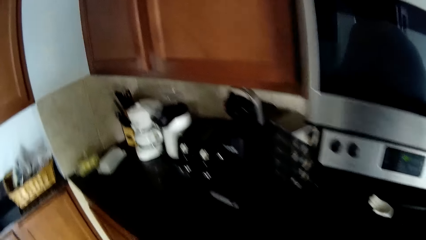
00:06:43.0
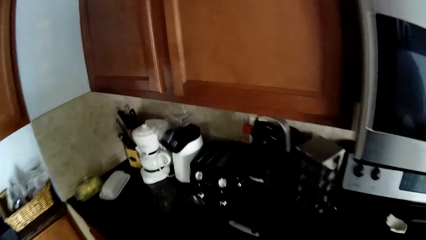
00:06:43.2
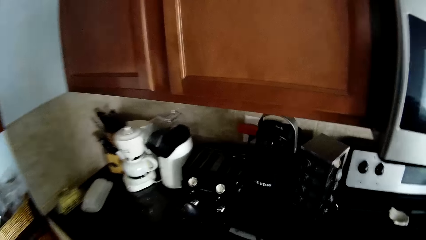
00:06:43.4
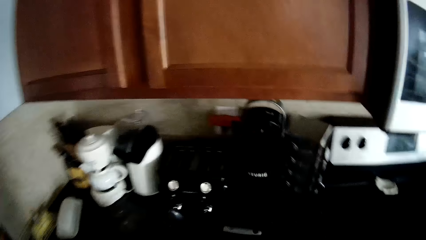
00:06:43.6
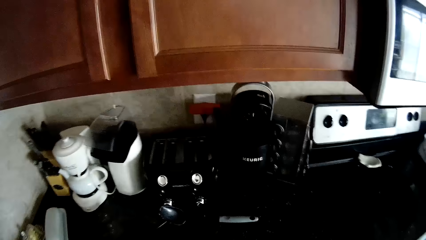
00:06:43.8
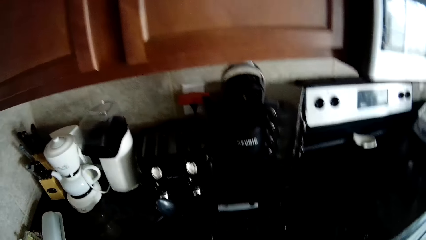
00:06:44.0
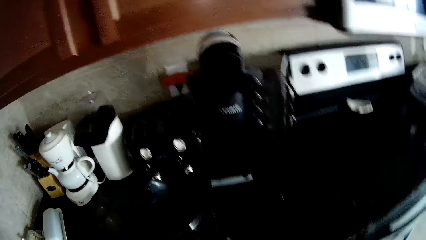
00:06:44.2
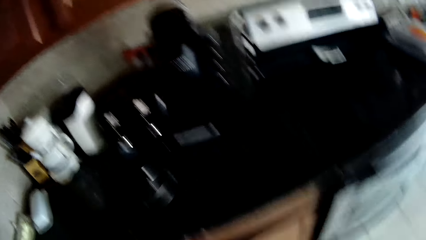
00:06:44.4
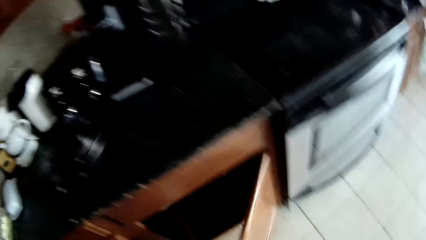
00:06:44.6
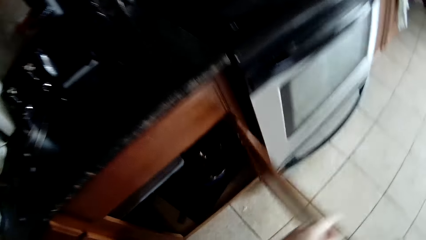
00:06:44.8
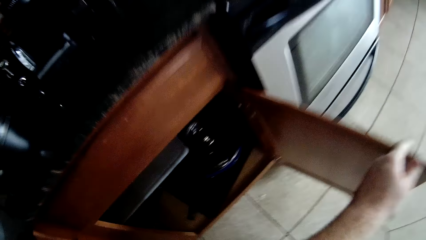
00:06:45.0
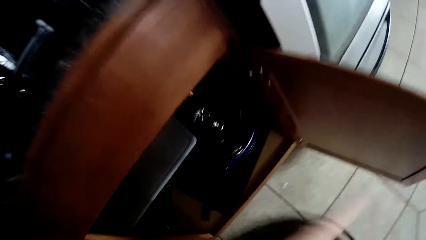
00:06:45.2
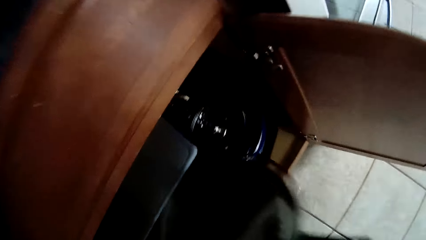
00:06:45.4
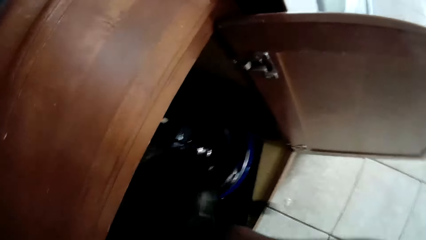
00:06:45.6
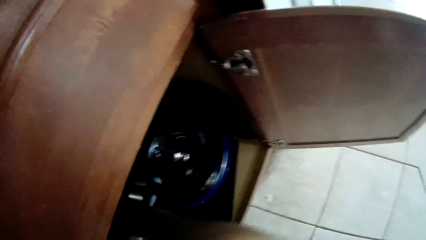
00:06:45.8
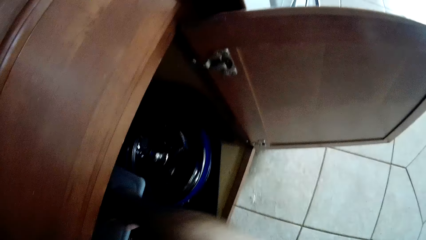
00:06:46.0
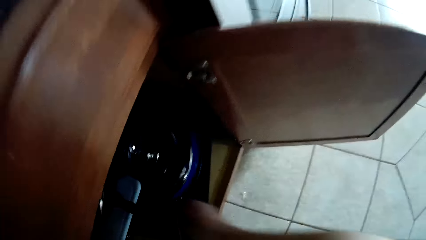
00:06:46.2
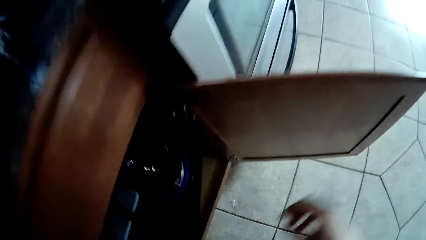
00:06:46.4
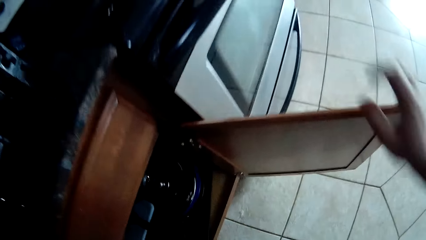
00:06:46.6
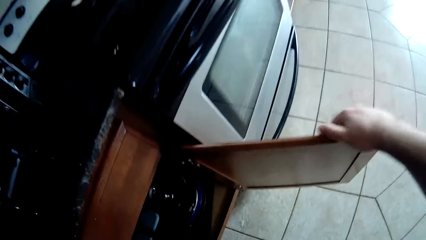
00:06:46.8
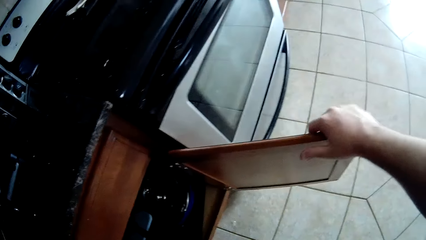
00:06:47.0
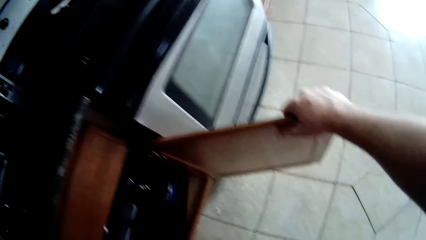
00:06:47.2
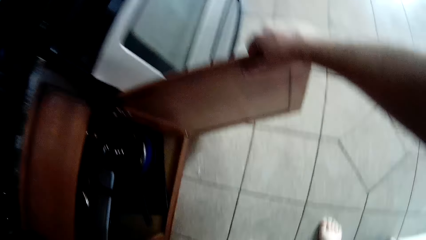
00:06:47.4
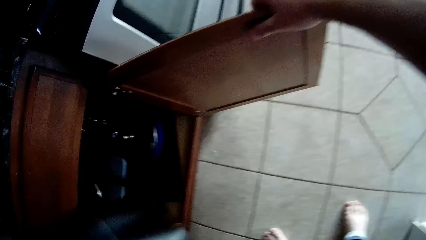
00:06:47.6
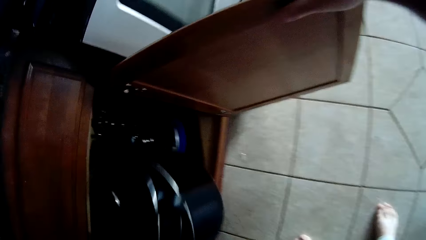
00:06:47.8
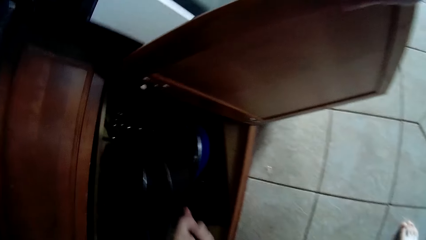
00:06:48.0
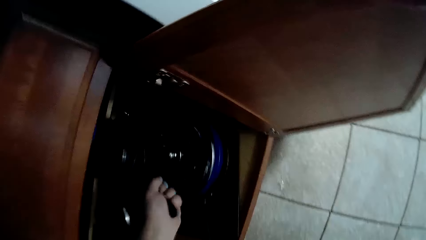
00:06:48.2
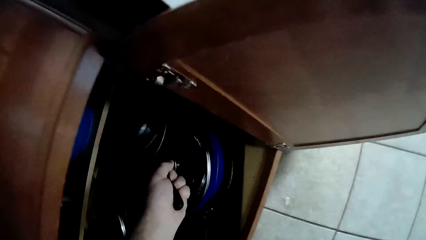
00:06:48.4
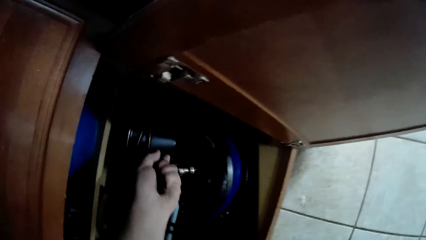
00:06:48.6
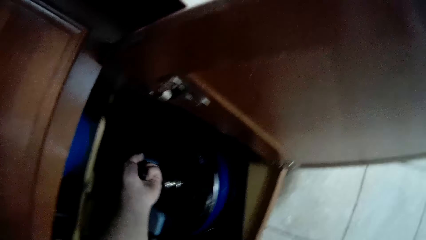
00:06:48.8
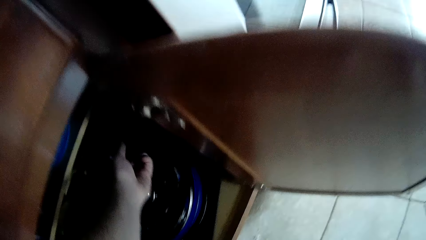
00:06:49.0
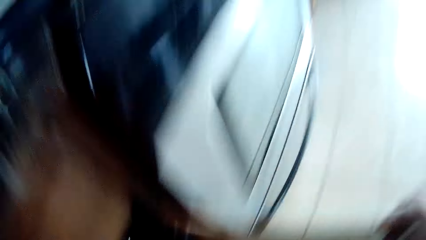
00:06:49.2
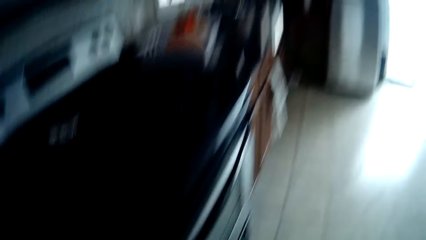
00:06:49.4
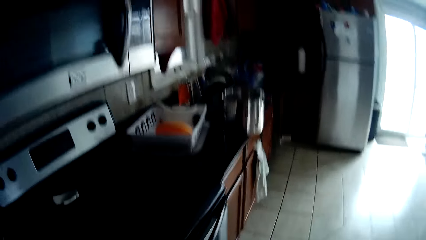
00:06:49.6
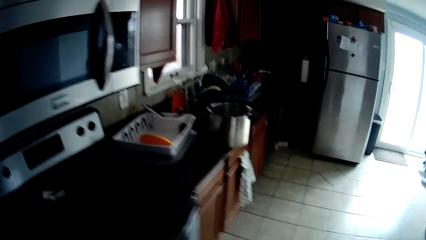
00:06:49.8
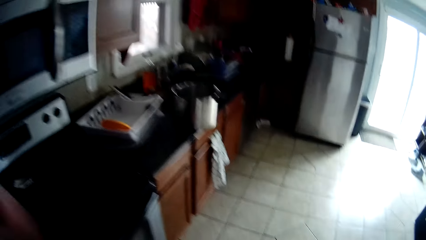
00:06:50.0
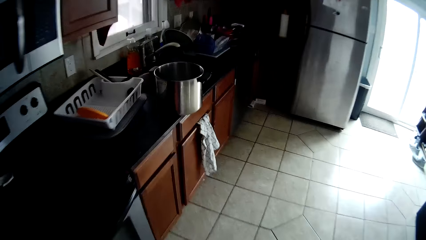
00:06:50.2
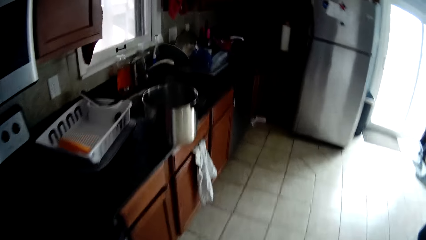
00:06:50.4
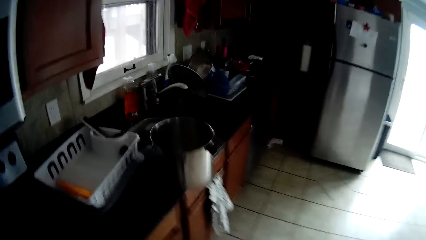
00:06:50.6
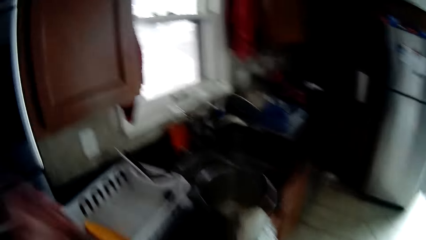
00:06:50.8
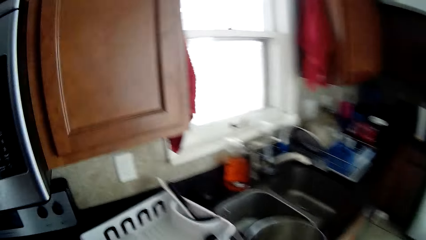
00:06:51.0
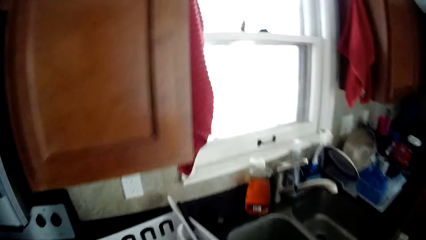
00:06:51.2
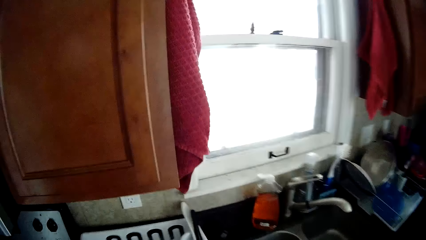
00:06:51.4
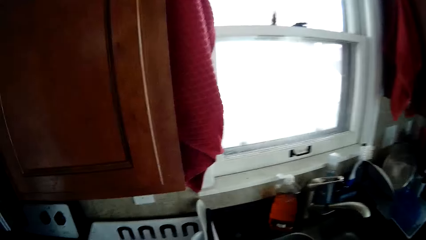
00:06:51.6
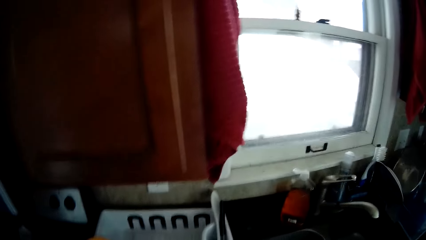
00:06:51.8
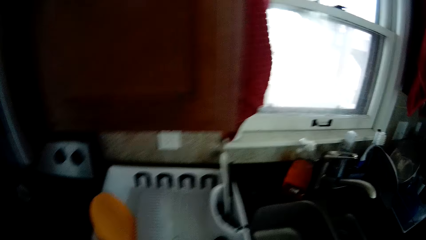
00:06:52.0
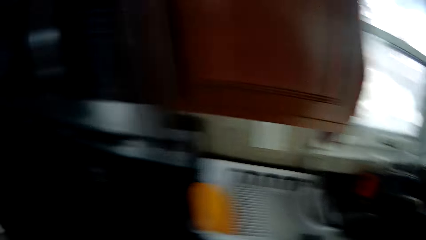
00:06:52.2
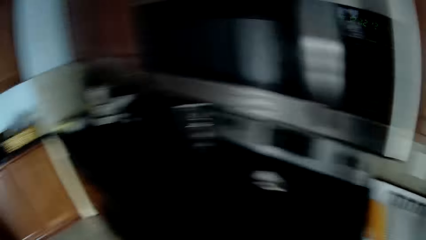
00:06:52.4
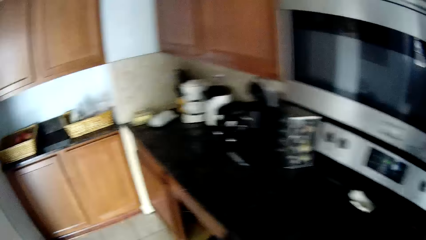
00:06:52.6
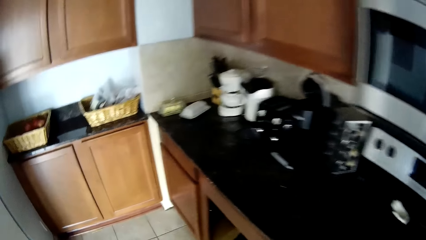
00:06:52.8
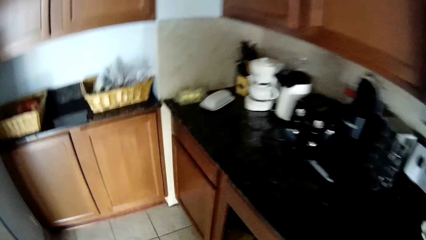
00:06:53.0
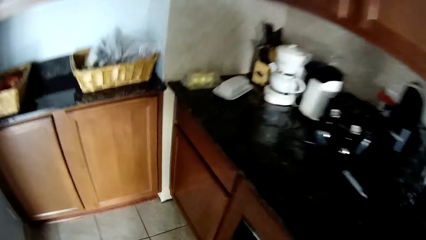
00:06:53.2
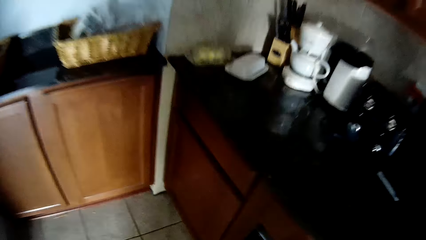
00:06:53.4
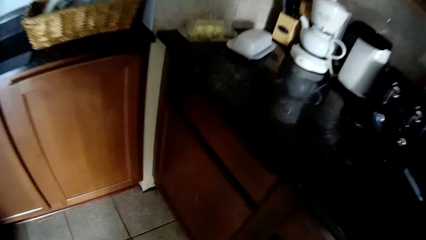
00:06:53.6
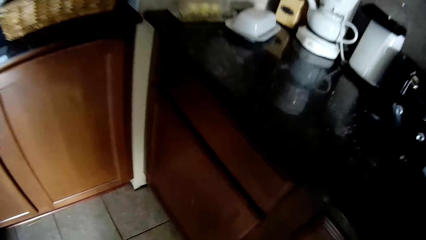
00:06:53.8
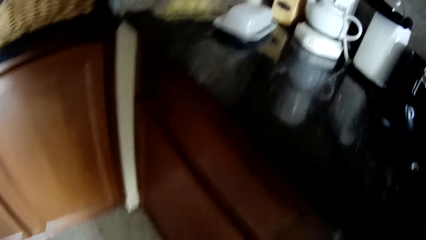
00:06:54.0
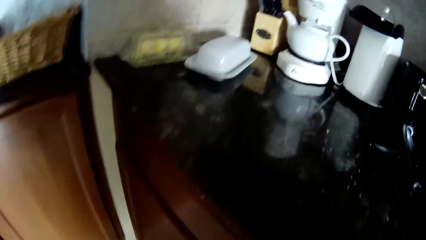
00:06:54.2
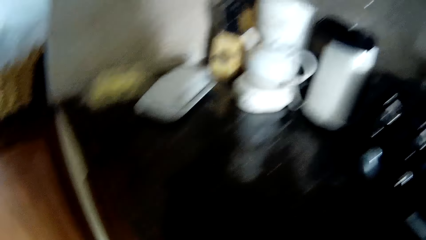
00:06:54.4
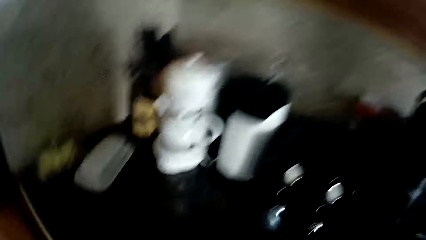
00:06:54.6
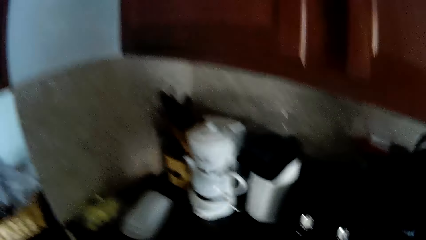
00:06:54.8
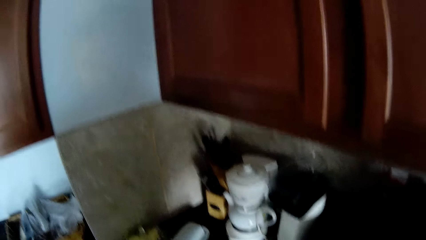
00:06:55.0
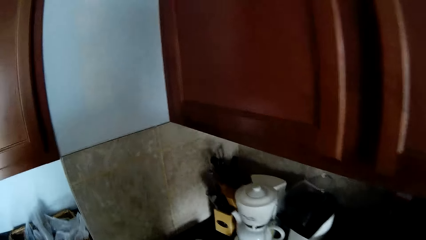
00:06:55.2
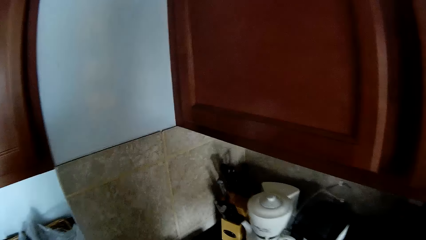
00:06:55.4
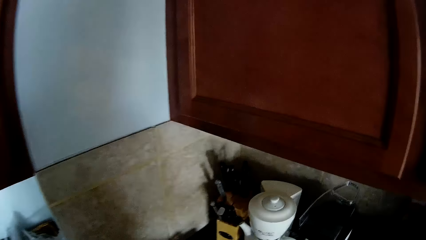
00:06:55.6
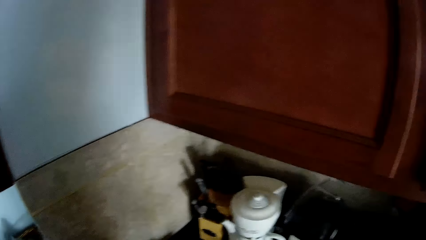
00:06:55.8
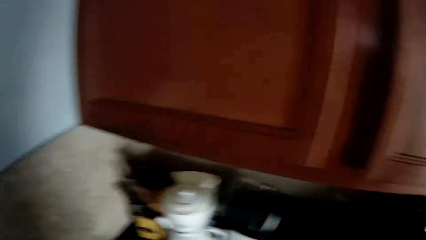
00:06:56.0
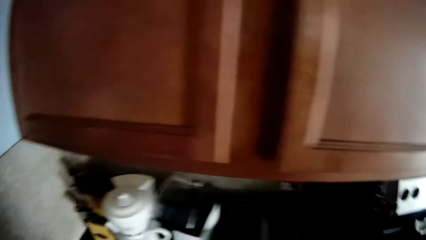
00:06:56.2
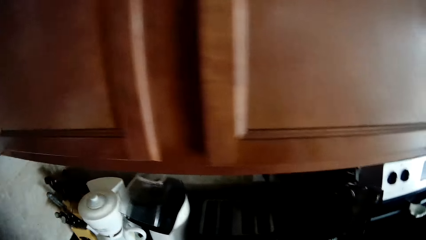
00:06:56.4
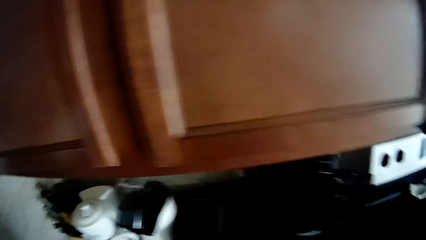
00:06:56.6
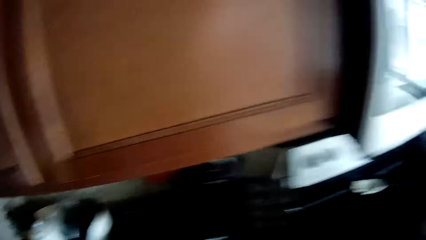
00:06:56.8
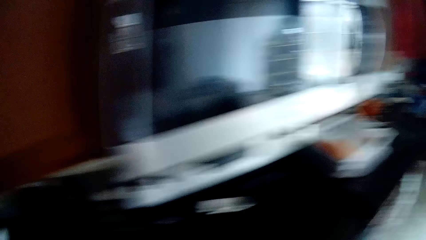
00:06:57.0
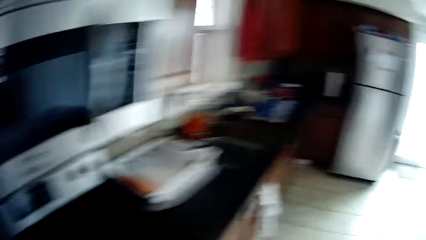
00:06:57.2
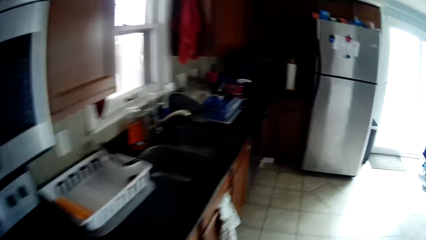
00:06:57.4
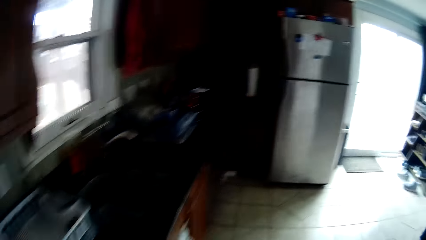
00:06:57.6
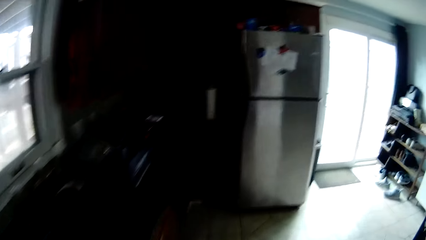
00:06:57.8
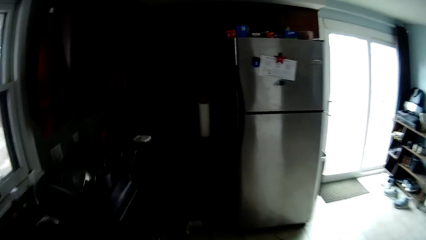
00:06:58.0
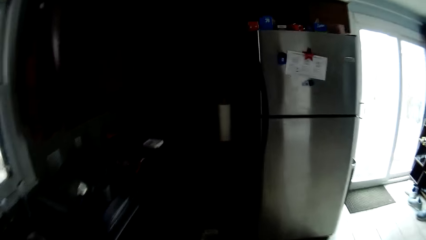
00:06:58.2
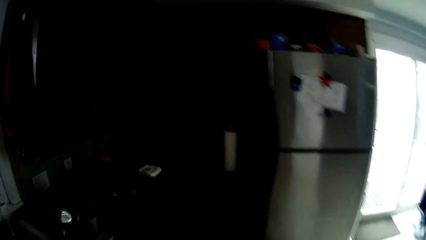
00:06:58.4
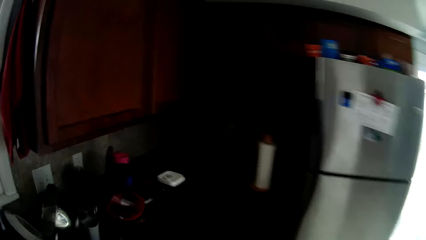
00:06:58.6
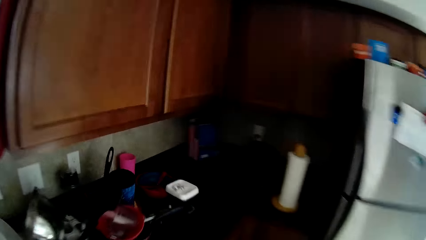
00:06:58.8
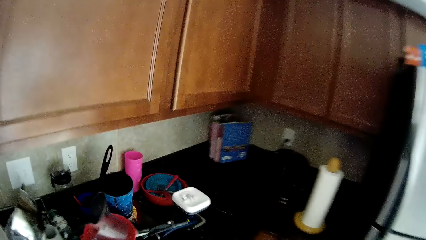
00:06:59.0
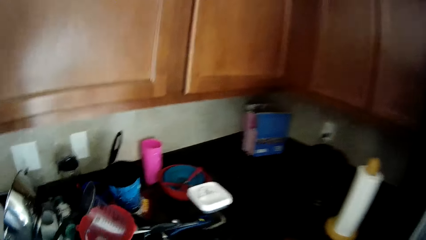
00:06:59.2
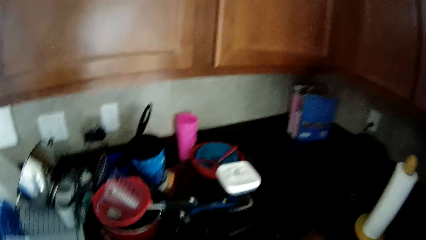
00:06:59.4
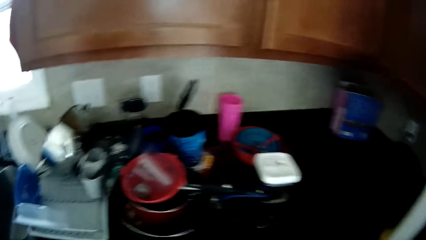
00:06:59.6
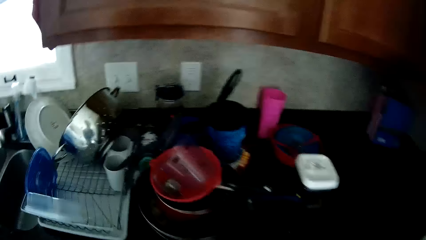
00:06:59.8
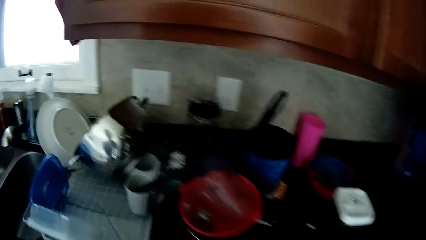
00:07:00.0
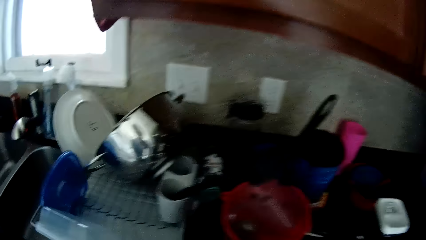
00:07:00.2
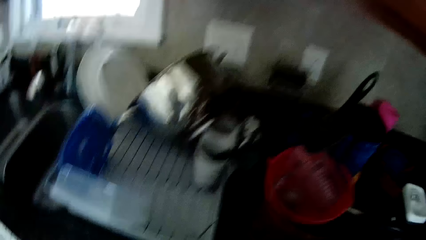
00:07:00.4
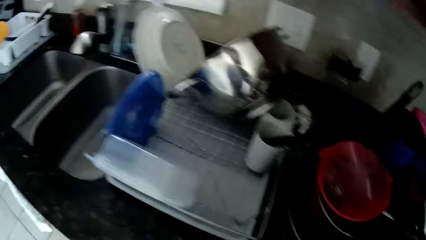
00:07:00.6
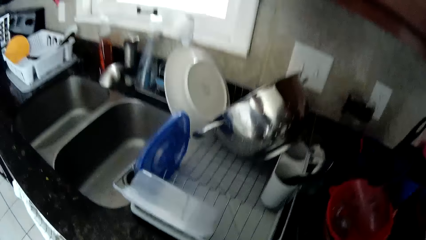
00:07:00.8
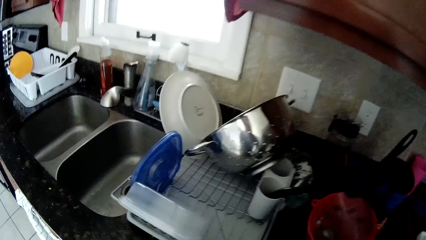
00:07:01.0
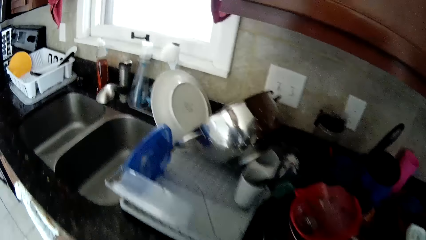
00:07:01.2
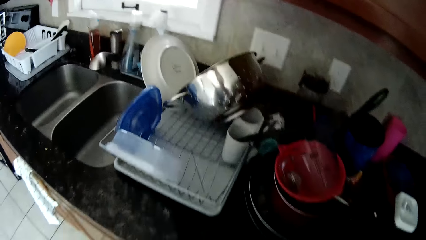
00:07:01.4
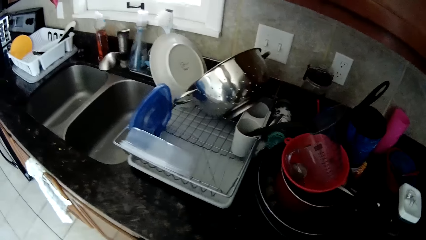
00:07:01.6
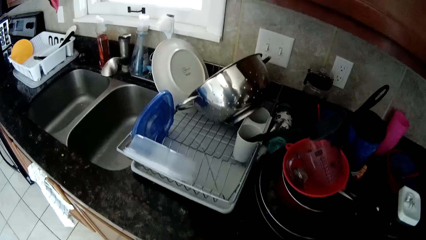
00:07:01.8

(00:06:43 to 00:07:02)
The camera wearer opens the cabinet. They put the utensils in the cabinet. They close the cabinet. They walk around the house. They pick the saucepan from the counter top. They put the utensils in the cabinet. They pick the utensil from the counter top. They open the dishwasher. They put the utensils in the dishwasher.
